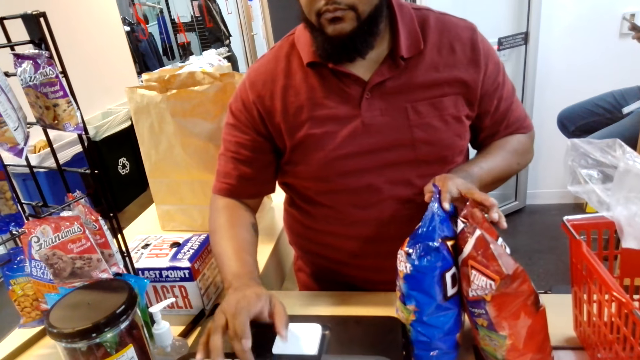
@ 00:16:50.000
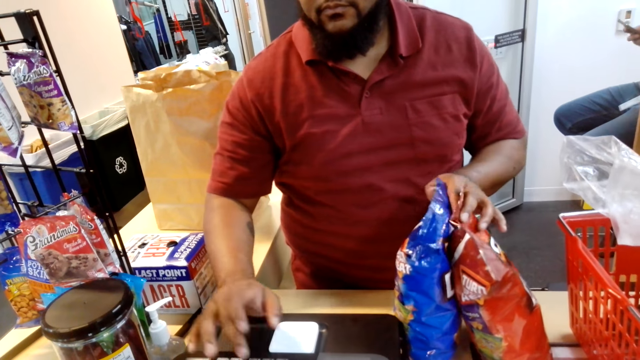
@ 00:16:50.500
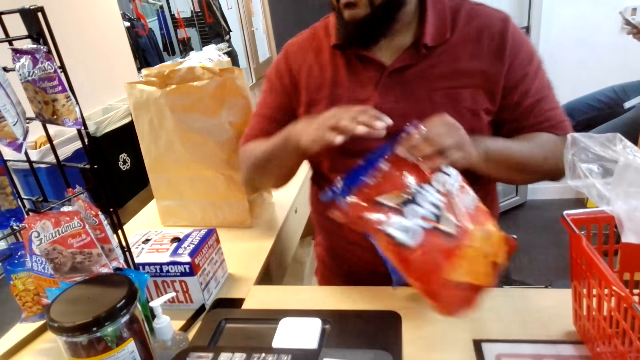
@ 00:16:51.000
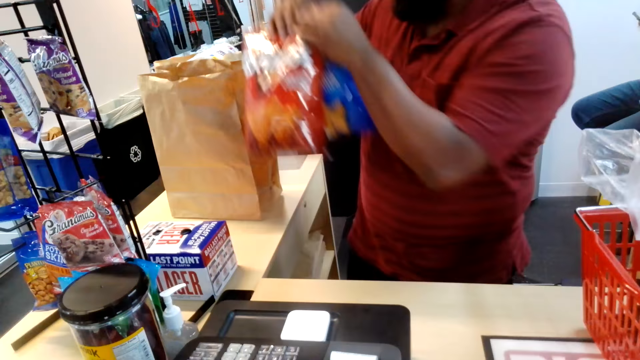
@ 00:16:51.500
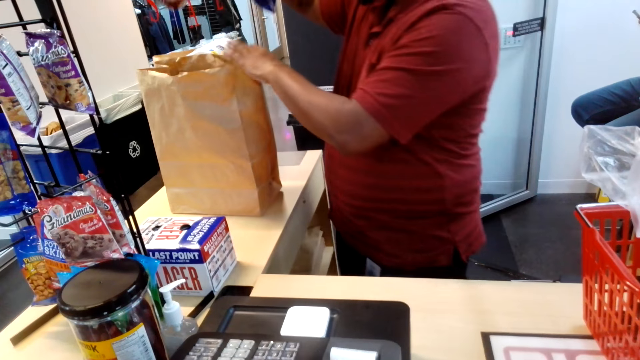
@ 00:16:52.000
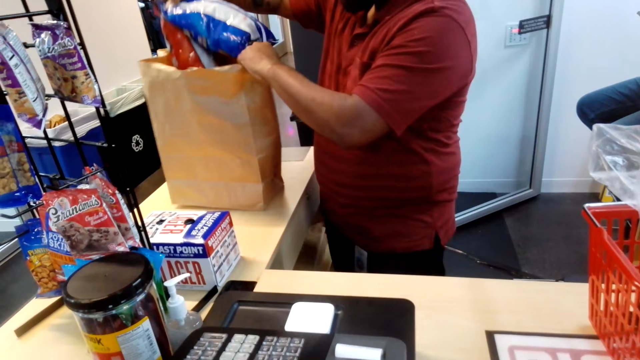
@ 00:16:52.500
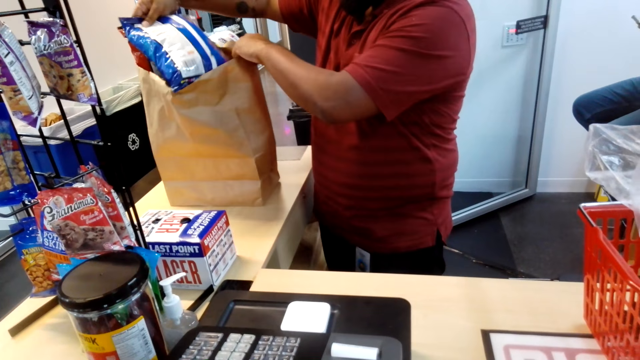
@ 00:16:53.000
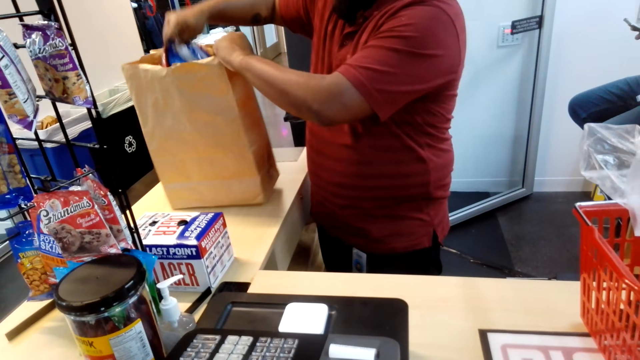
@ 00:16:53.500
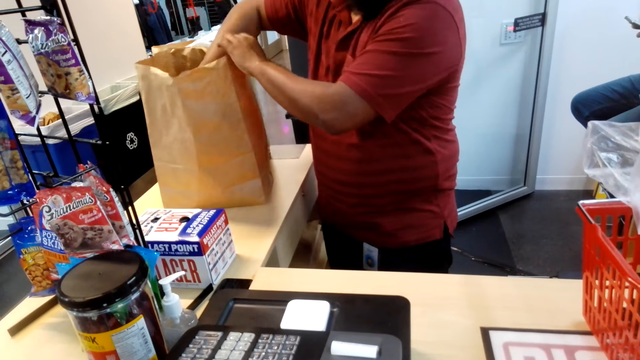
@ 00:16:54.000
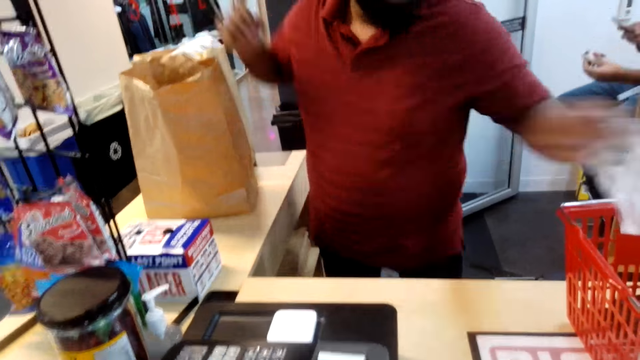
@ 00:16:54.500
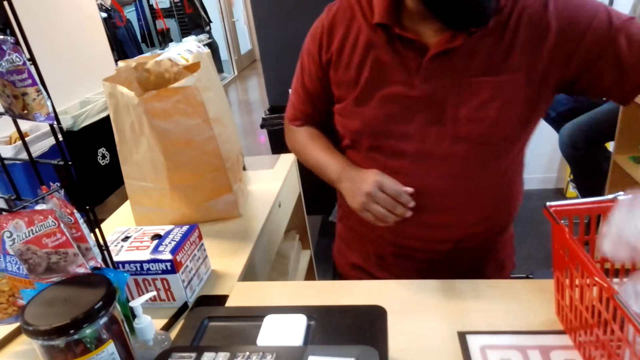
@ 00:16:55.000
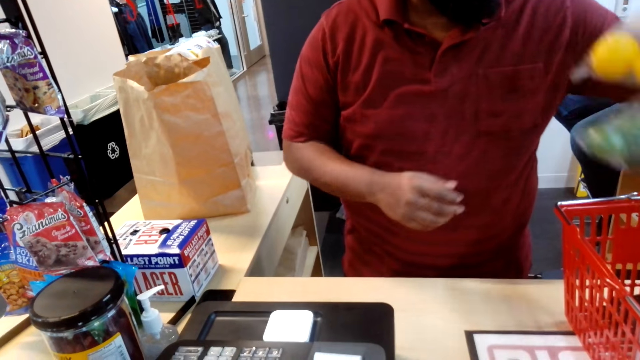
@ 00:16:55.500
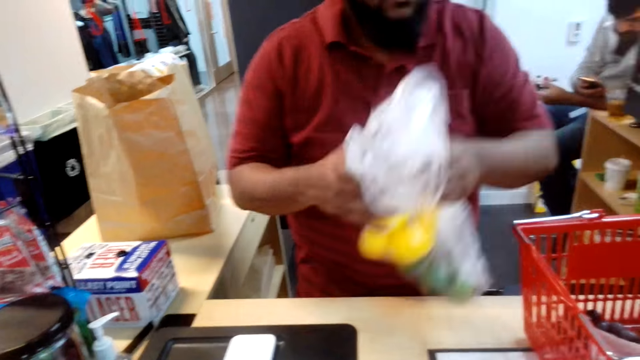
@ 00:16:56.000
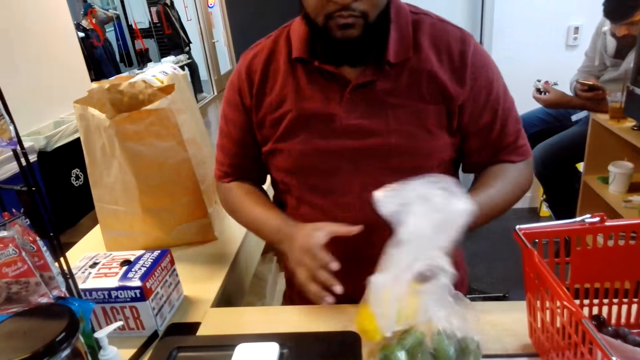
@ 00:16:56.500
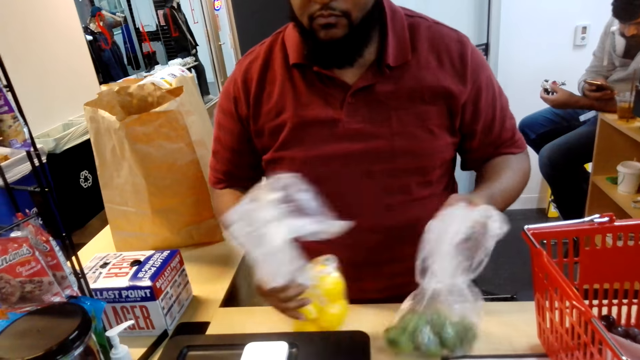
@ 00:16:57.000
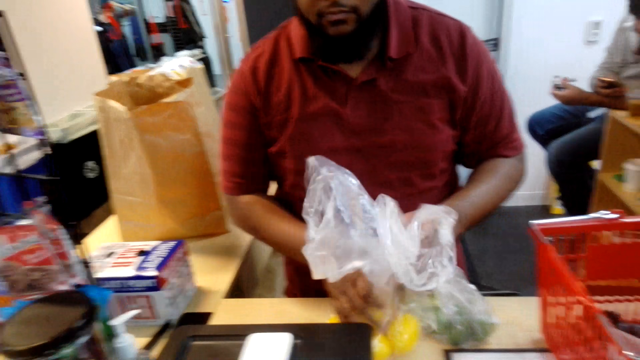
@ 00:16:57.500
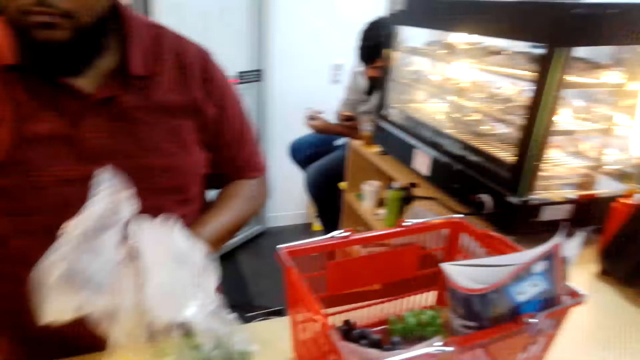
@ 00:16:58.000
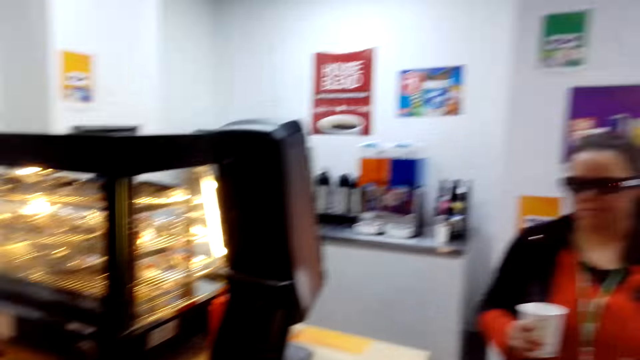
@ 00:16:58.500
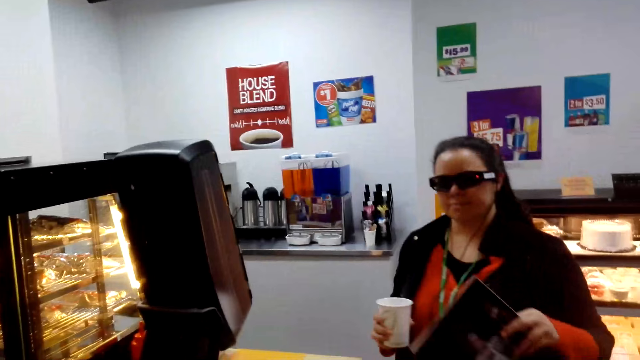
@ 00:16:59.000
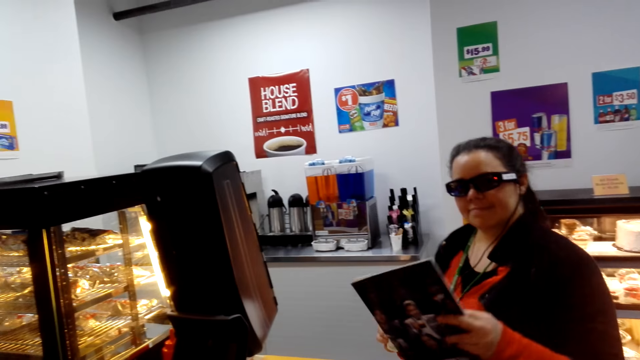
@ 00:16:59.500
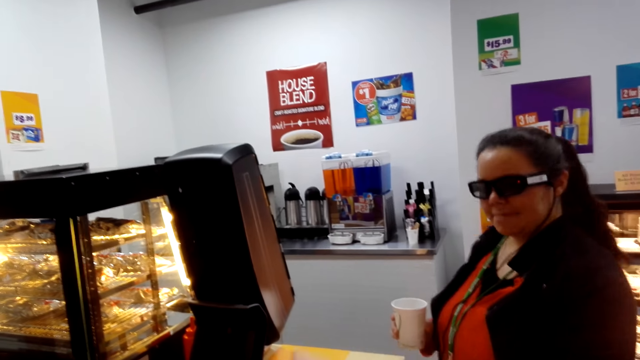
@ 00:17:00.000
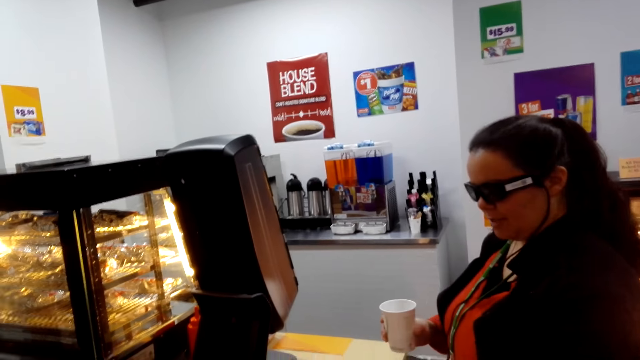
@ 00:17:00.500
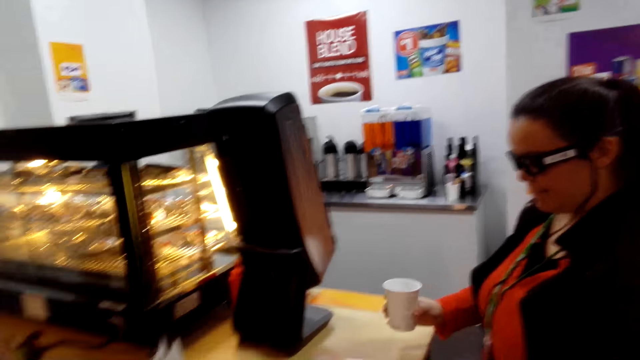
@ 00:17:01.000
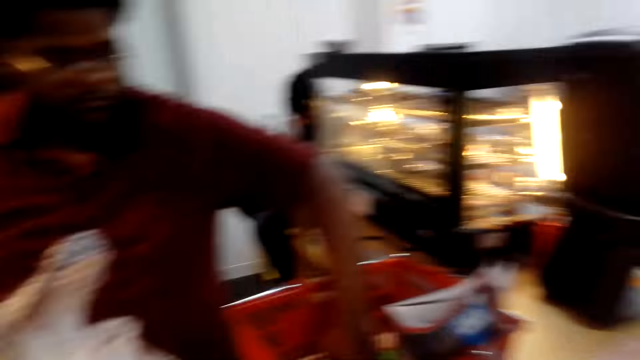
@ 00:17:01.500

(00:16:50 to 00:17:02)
The cashier puts data on the computer. The cashier puts items in the shopping bag, puts an item on the counter, removes items on a shopping basket, and picks fruits. The camera wearer looks at a person. A woman holds a cup of coffee. The person puts a book on the counter.

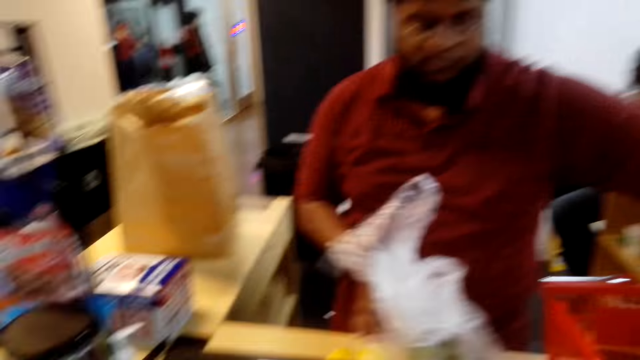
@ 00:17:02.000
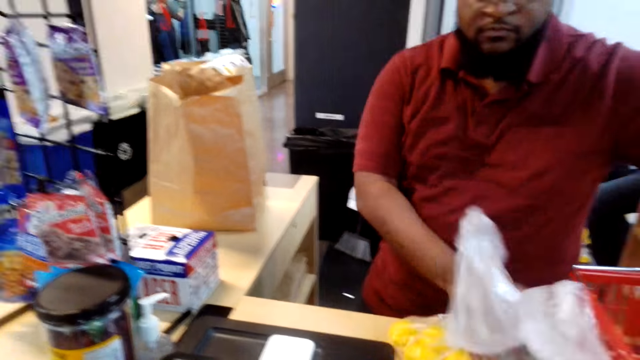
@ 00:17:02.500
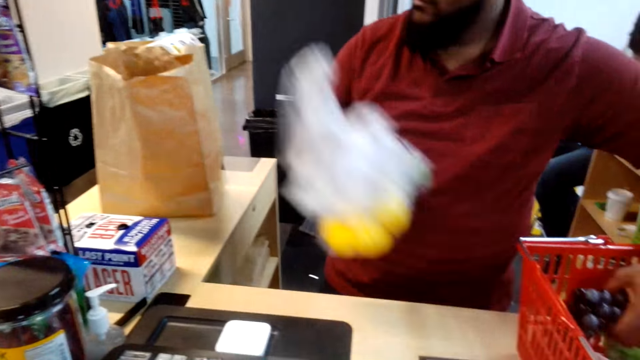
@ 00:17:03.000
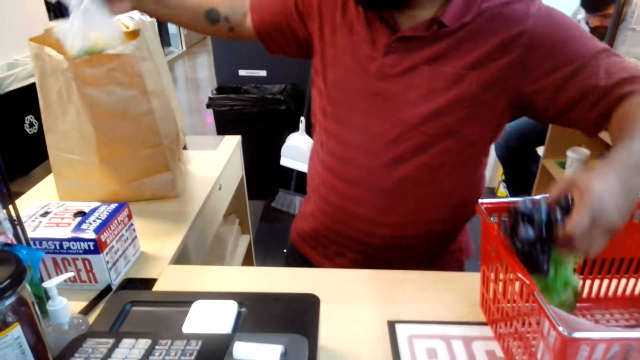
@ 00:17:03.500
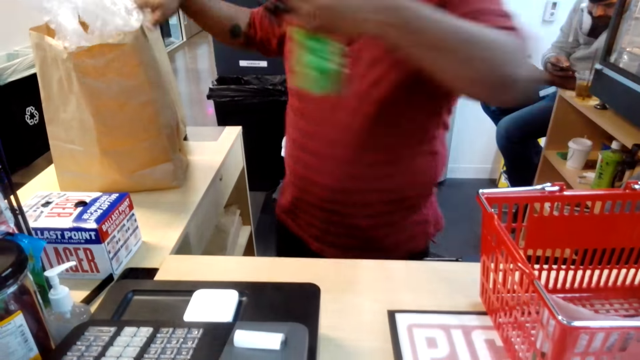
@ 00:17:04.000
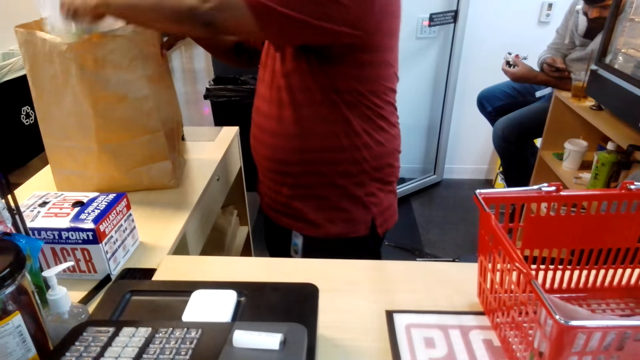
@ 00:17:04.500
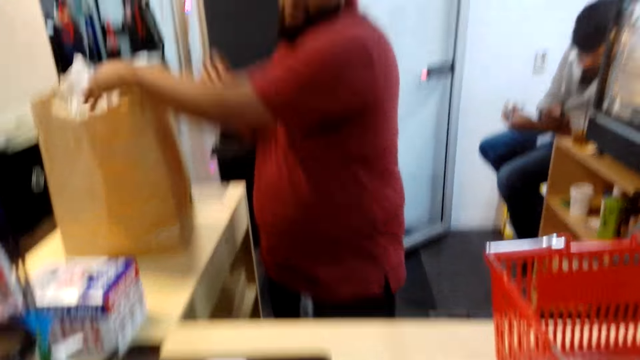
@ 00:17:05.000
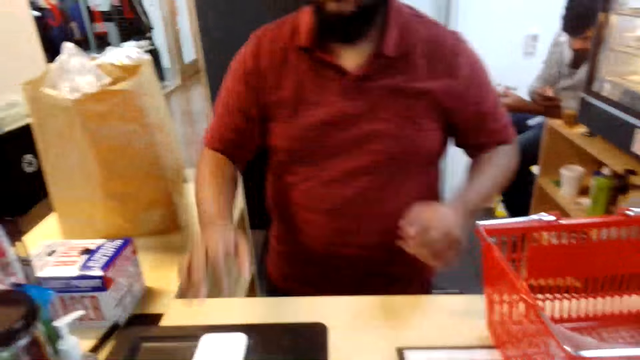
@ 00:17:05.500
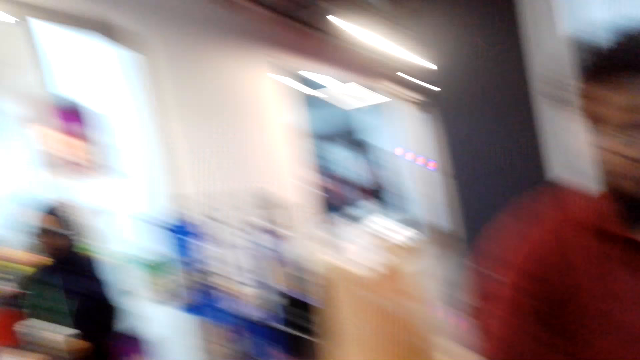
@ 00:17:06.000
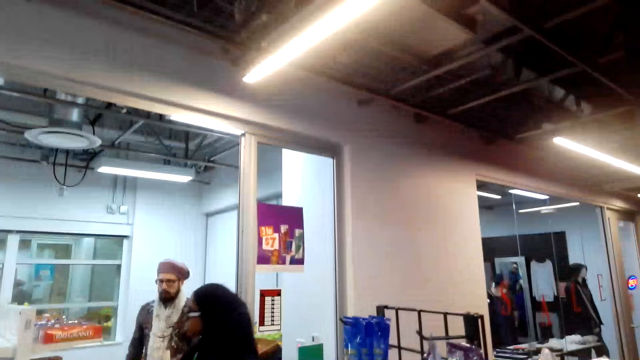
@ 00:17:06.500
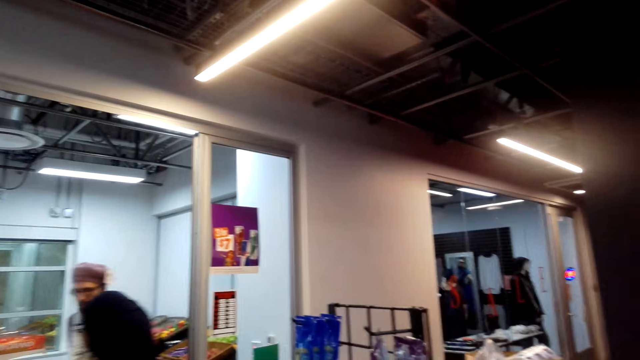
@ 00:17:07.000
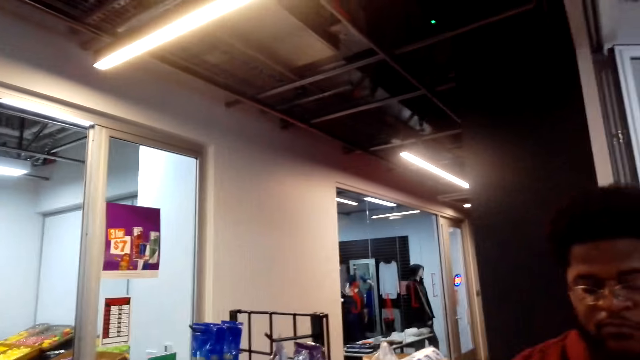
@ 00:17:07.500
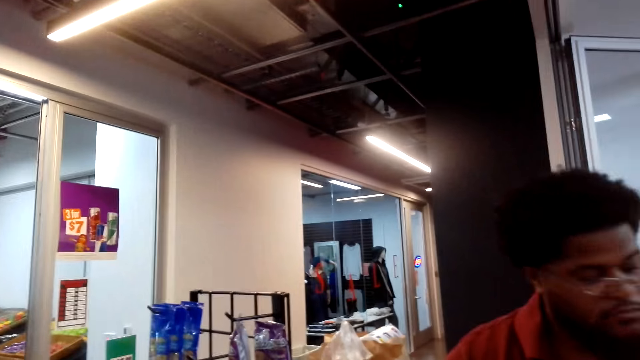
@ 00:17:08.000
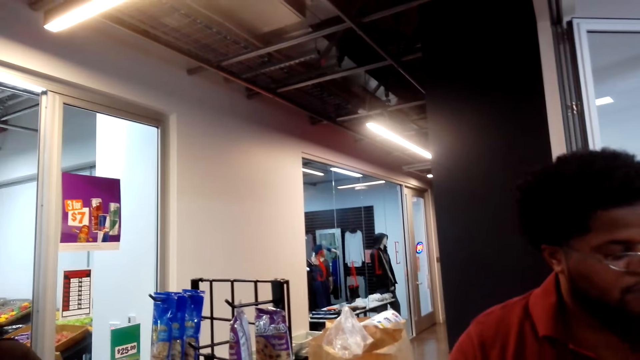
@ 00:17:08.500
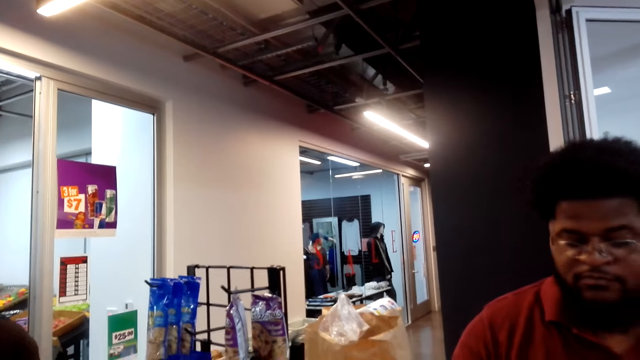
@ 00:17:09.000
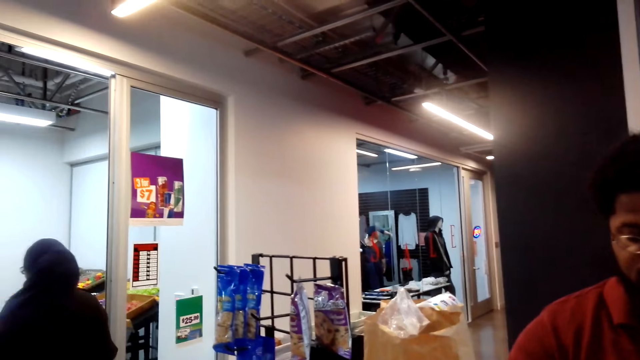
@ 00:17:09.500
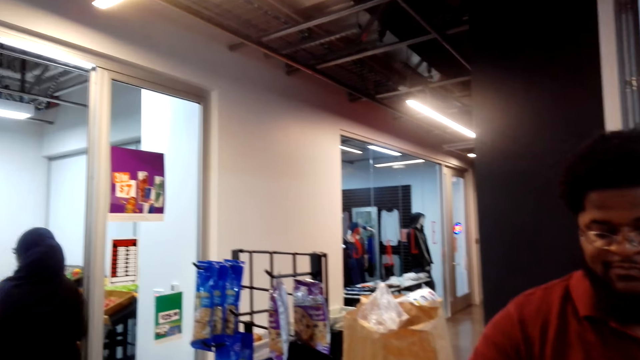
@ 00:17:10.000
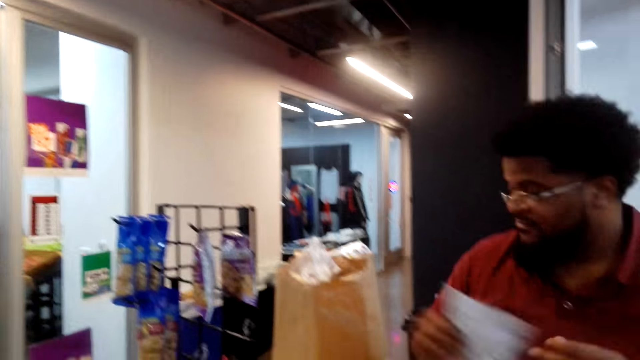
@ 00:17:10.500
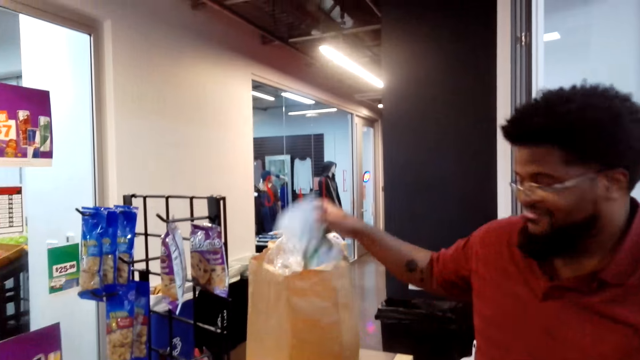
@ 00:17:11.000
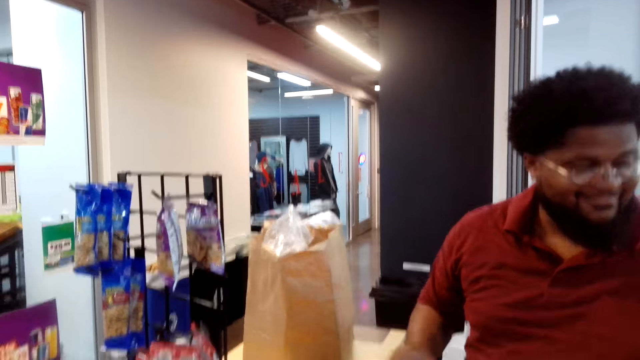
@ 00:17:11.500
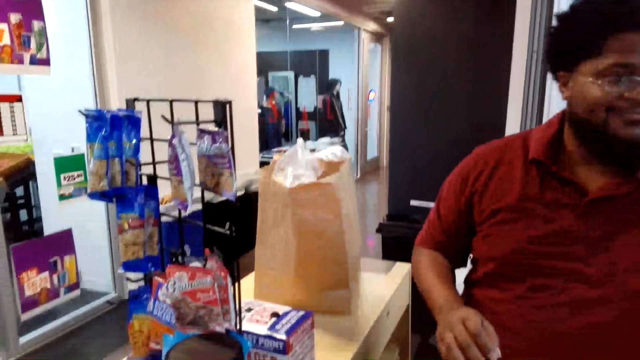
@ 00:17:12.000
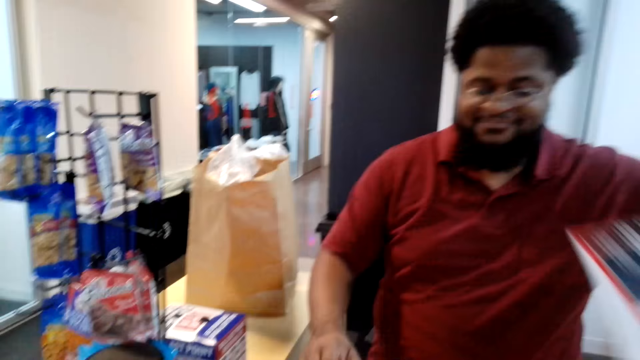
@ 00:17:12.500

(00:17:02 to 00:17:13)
The cashier puts items in the shopping bag. The camera wearer puts fruits inside a bag. They look at the shopping bag. The cashier puts data on the computer.
